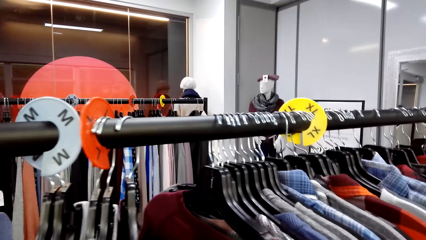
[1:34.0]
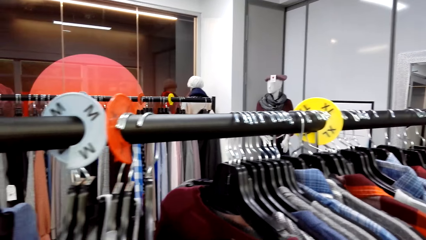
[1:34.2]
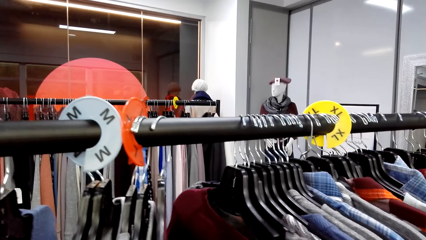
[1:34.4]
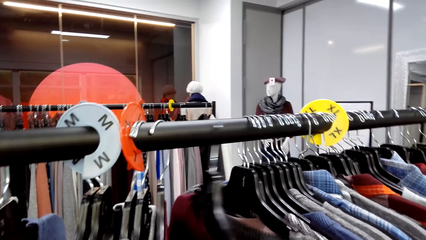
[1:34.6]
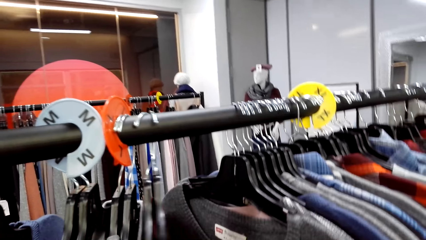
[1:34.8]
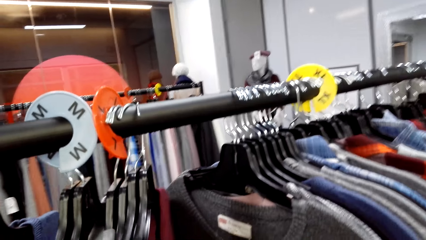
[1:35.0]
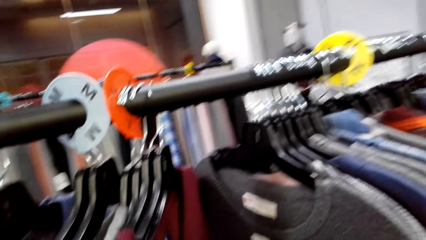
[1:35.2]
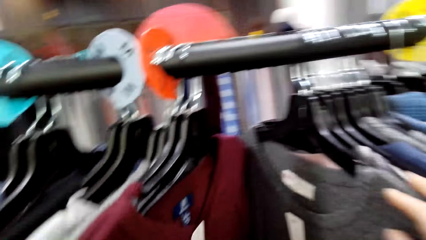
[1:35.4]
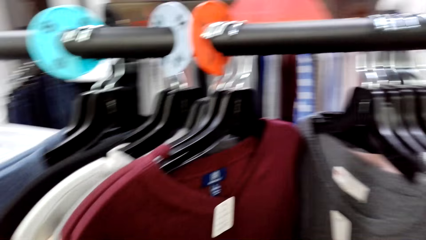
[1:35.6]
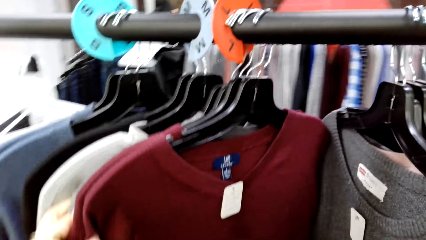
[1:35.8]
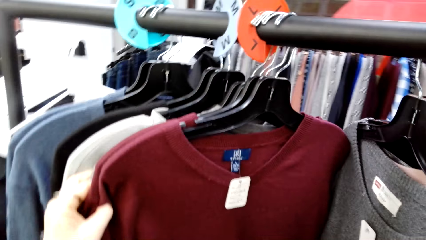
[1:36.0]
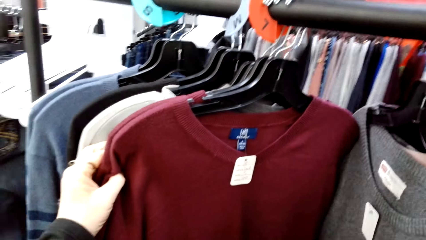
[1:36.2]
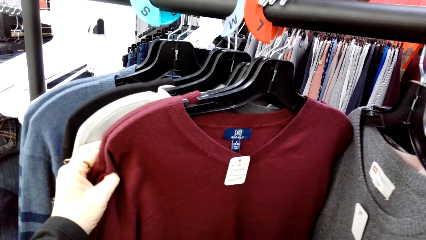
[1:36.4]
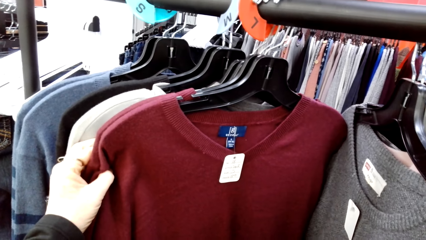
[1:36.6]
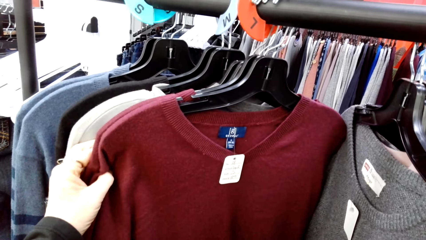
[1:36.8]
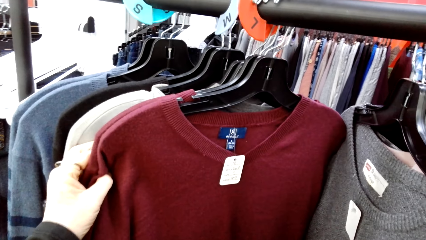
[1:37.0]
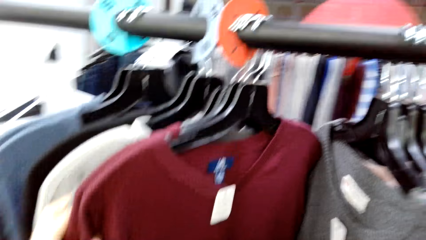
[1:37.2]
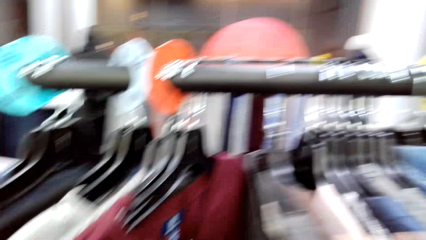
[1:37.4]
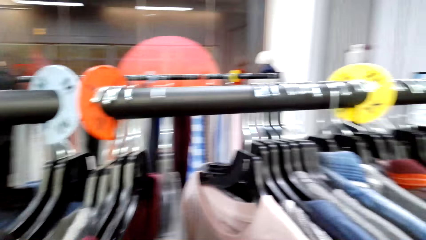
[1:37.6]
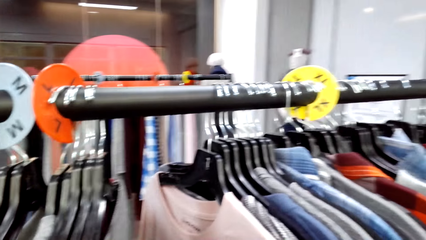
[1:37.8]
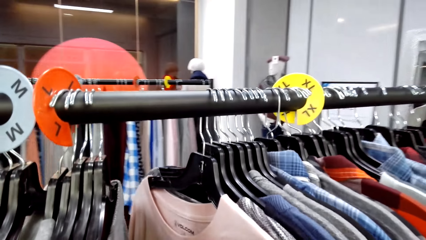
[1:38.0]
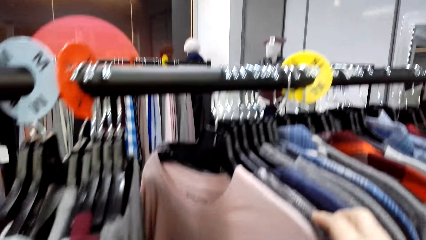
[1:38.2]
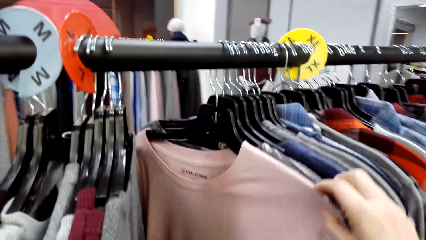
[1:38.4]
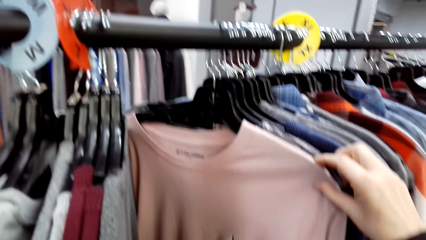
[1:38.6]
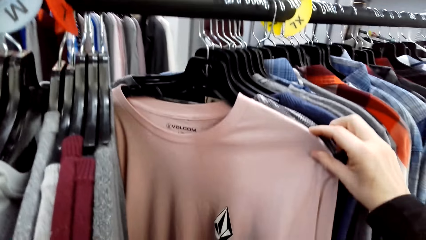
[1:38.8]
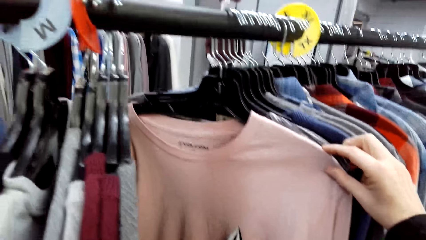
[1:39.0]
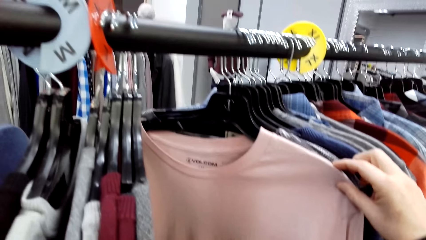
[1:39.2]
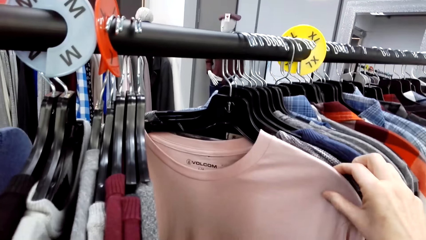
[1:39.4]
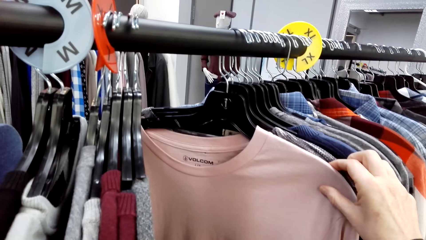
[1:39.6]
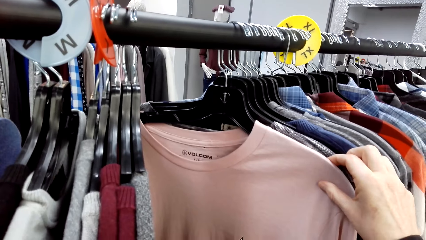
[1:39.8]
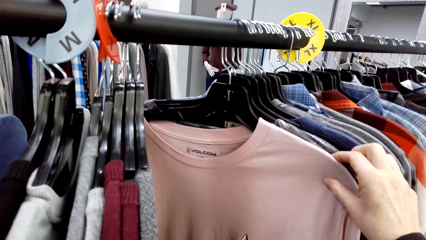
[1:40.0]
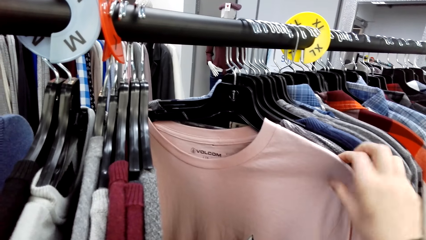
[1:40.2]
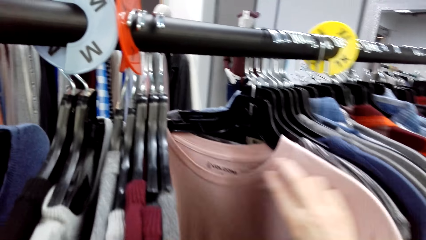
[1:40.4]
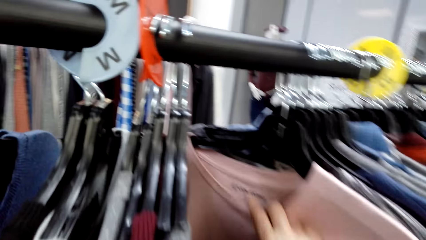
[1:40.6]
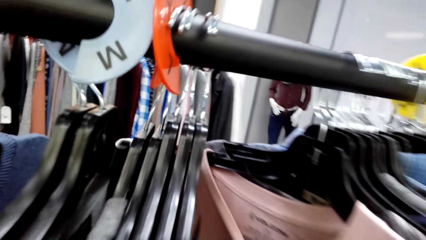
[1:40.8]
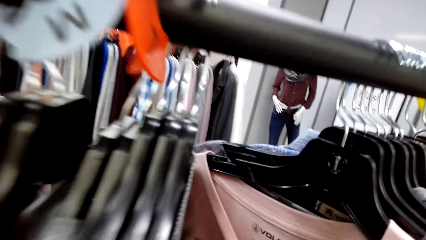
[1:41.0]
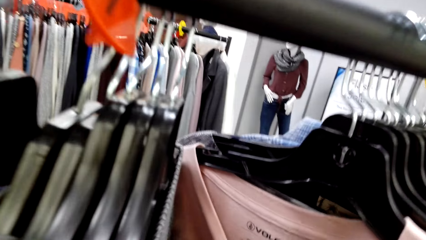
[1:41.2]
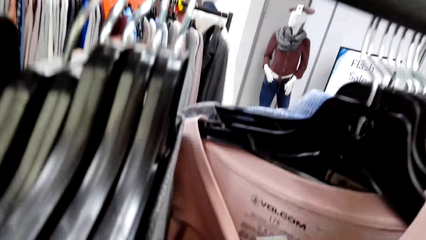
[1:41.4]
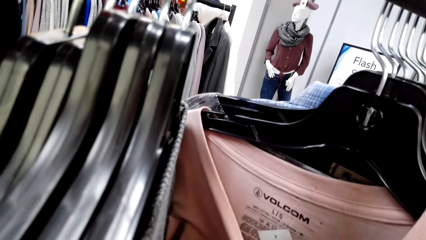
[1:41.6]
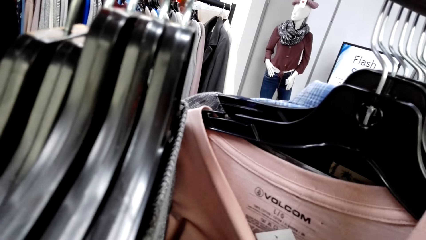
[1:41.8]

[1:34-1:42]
The camera wearer slides the sweaters.

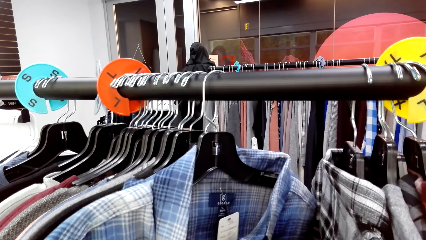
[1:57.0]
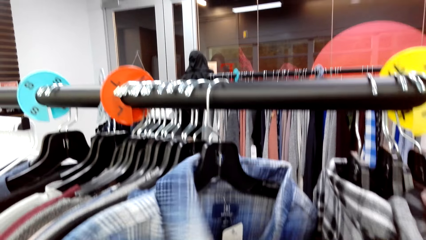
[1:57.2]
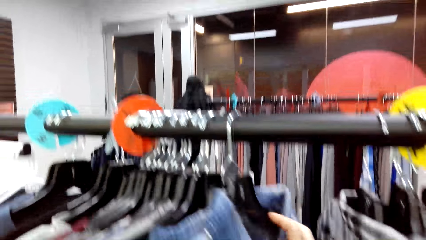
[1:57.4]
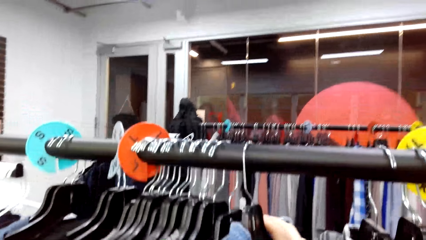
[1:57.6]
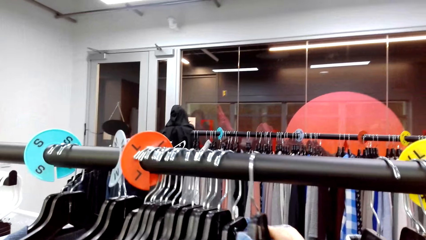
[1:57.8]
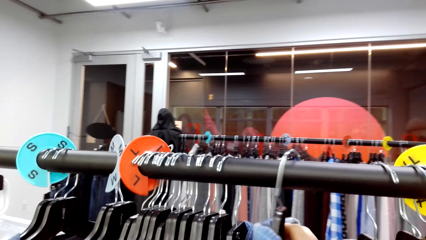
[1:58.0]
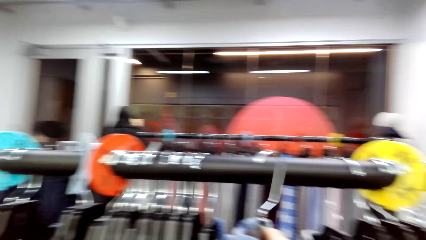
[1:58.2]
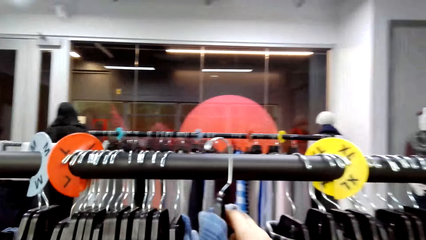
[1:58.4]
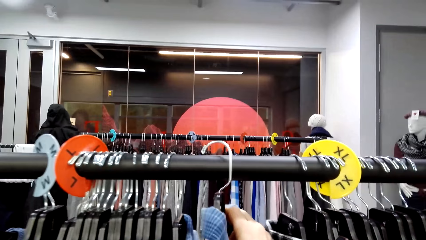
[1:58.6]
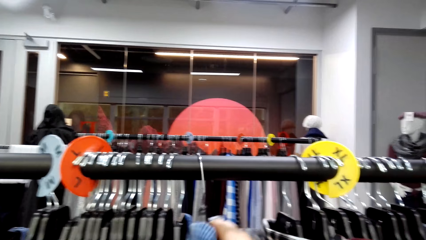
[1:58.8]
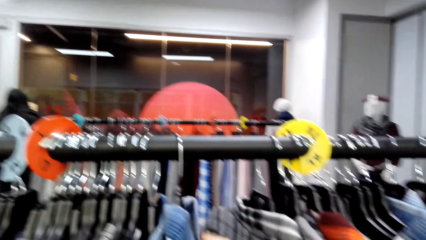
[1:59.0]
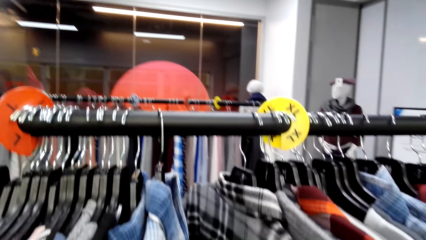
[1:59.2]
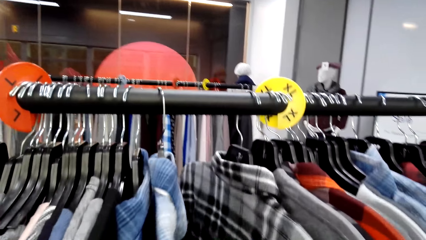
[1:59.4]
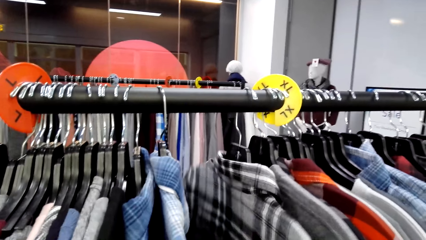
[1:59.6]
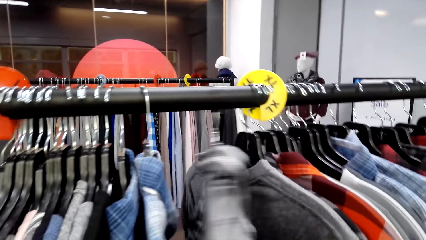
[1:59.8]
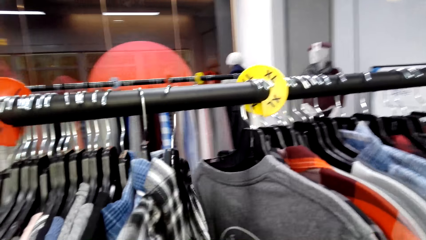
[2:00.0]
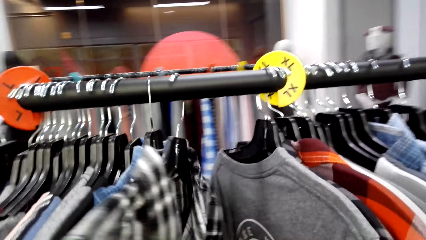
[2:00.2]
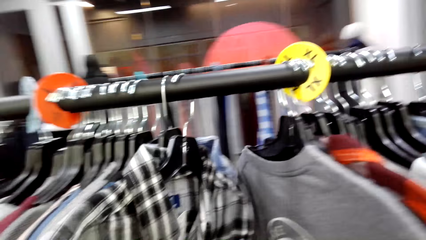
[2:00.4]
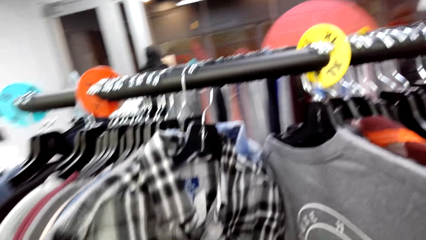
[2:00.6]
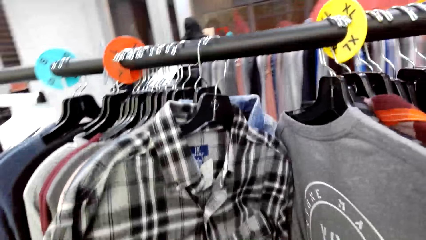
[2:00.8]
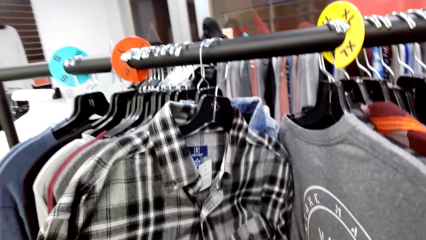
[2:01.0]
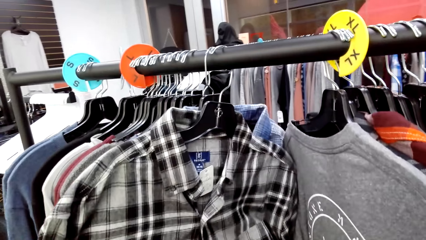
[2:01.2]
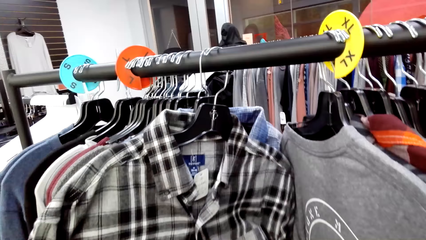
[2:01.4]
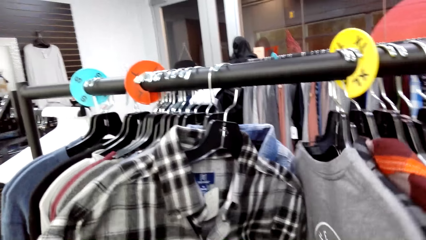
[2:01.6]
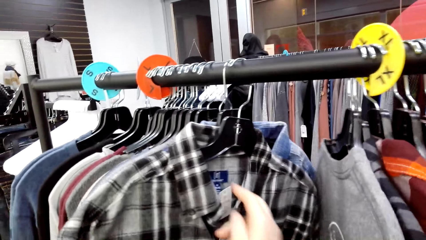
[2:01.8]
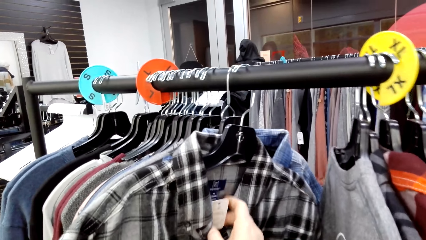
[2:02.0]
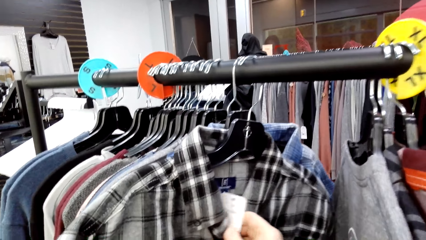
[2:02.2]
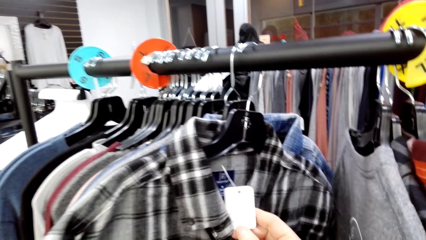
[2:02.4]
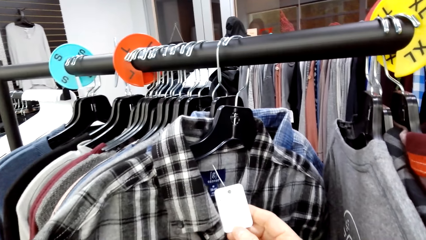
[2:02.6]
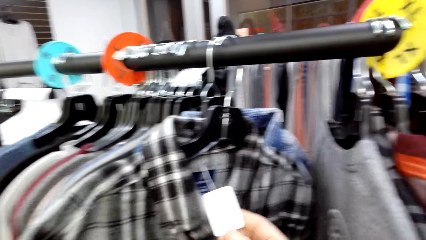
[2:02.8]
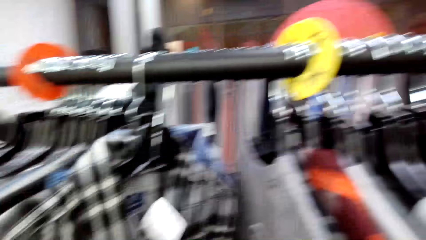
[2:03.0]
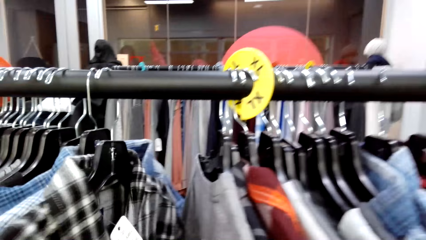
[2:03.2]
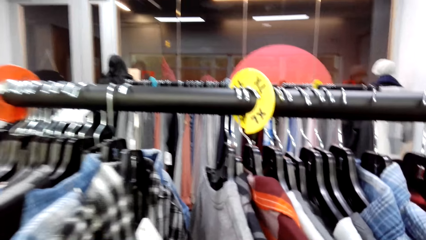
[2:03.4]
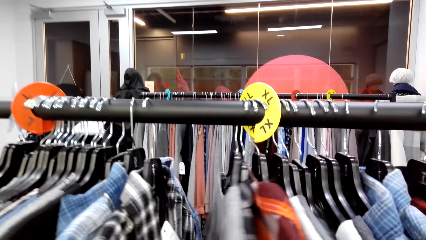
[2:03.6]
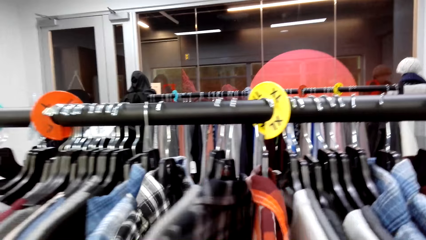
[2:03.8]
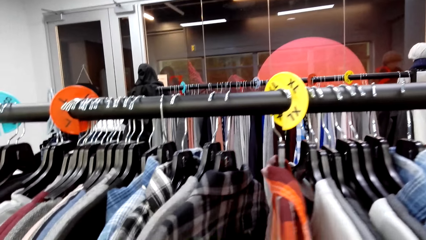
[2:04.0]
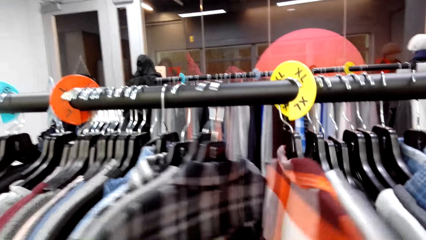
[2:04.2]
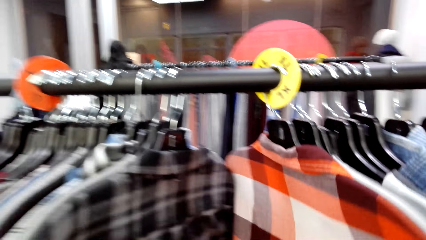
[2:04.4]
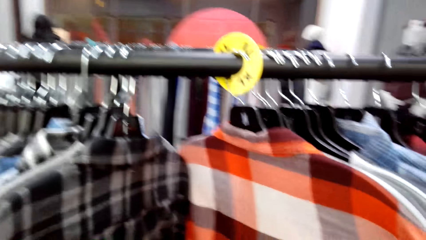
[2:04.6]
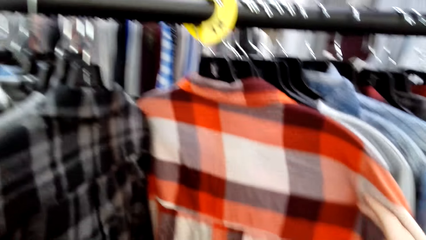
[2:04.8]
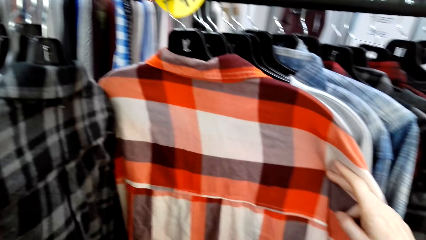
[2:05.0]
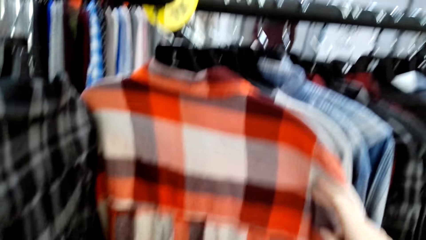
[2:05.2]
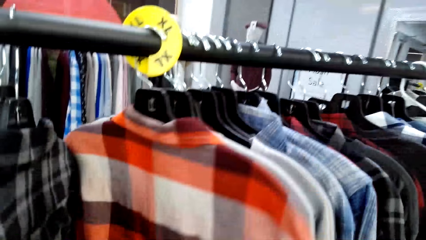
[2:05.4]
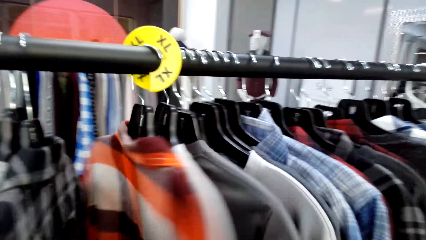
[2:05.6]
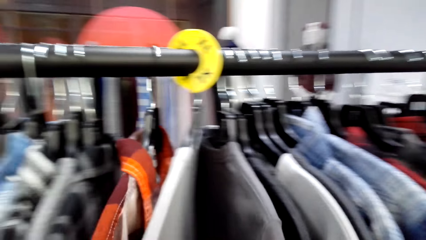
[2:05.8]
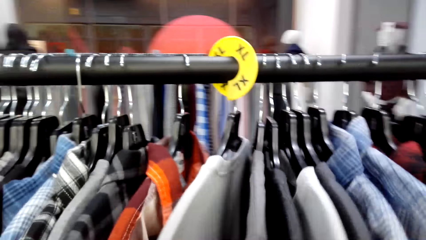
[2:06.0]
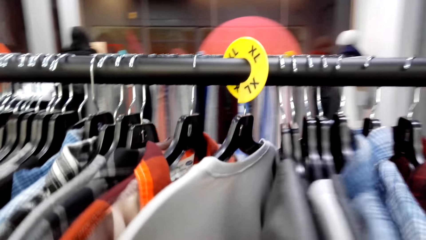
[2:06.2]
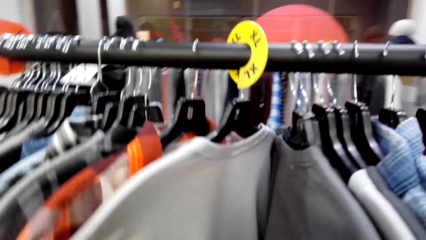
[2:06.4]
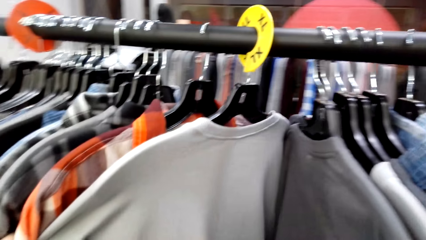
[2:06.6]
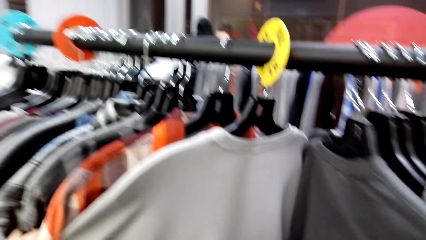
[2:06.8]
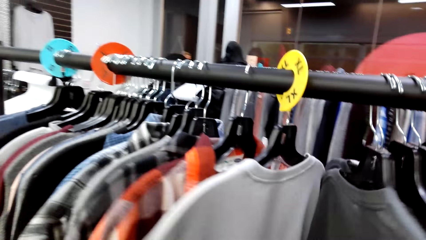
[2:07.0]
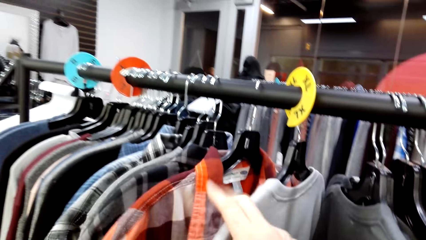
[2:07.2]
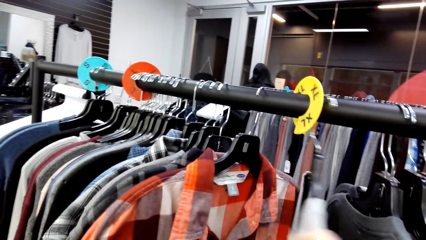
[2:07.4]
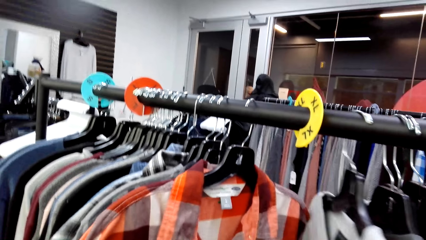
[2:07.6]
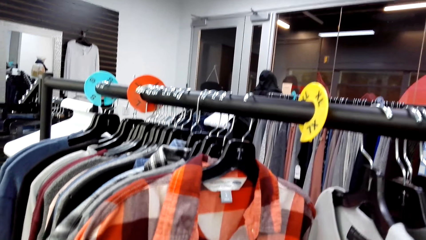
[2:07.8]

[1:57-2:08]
The camera wearer touches the shirts.
